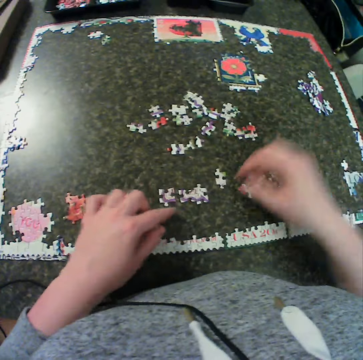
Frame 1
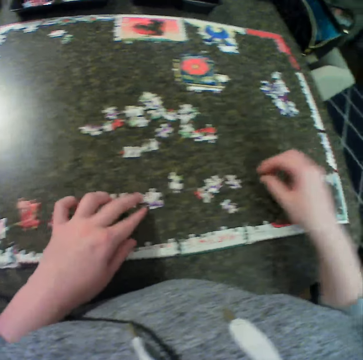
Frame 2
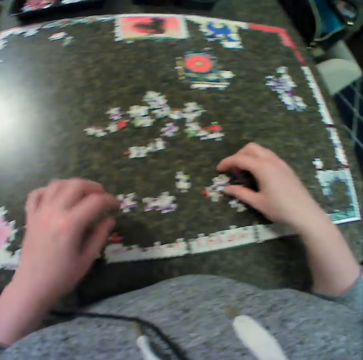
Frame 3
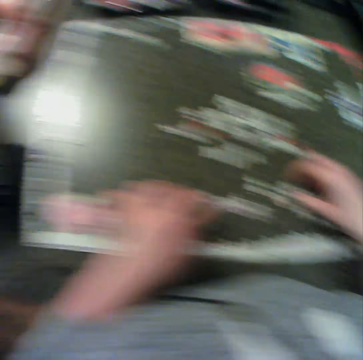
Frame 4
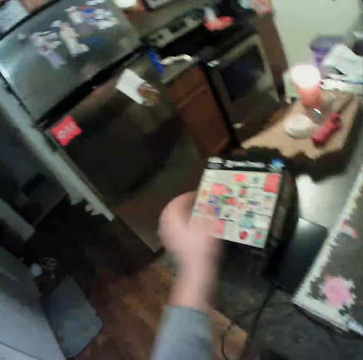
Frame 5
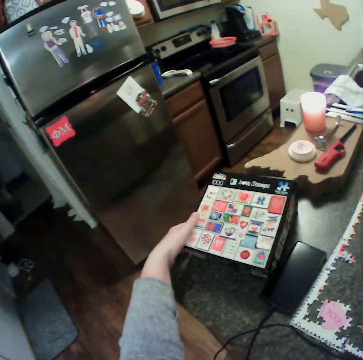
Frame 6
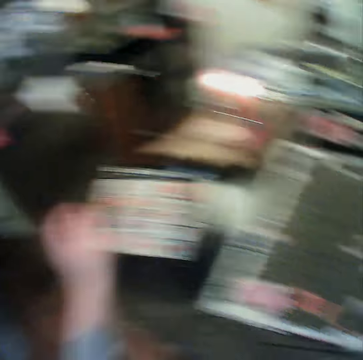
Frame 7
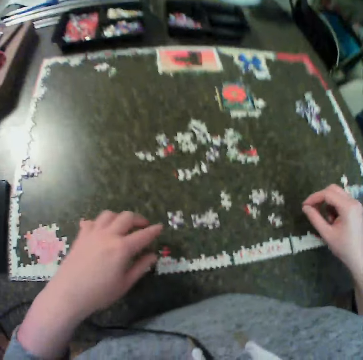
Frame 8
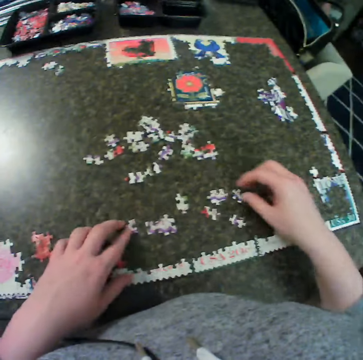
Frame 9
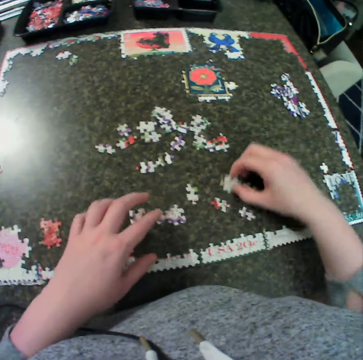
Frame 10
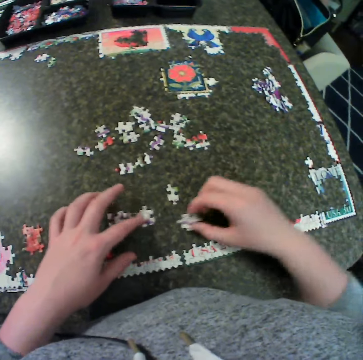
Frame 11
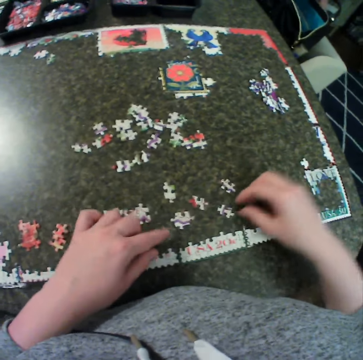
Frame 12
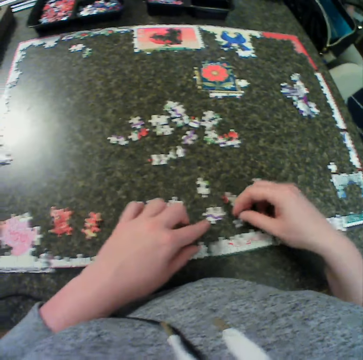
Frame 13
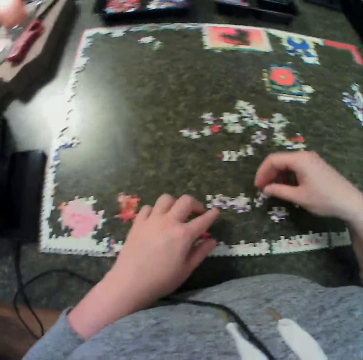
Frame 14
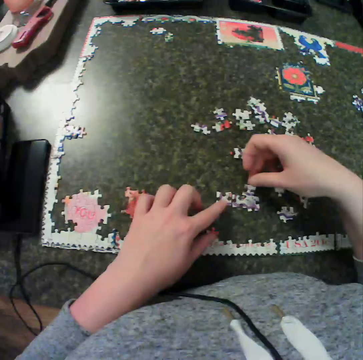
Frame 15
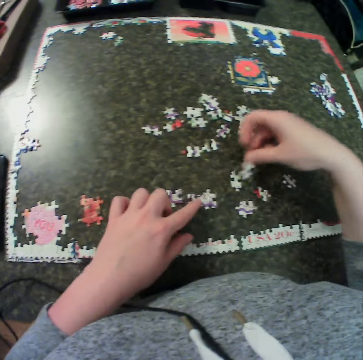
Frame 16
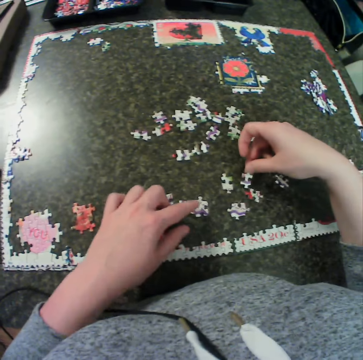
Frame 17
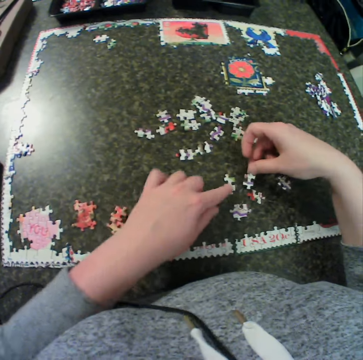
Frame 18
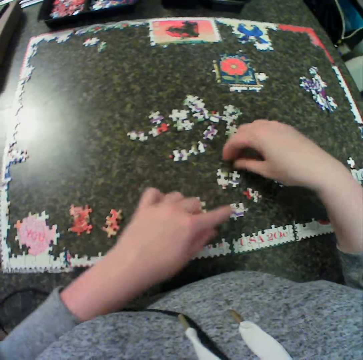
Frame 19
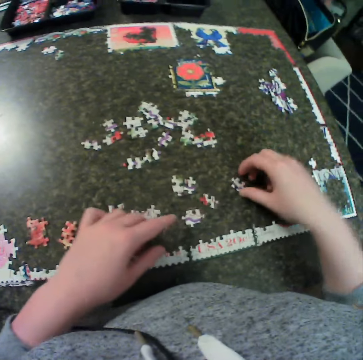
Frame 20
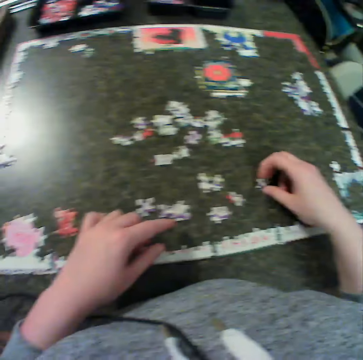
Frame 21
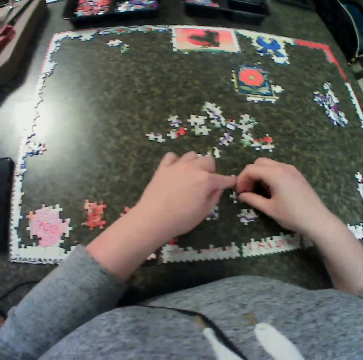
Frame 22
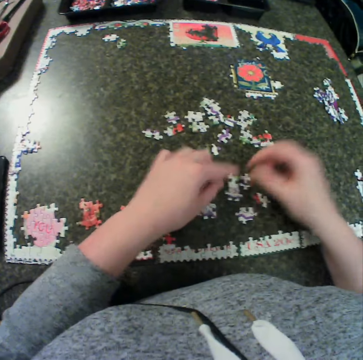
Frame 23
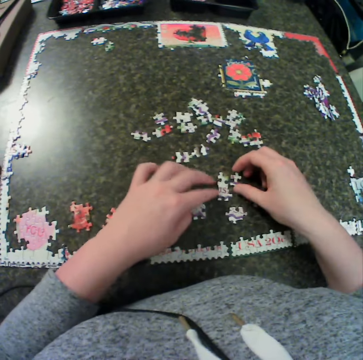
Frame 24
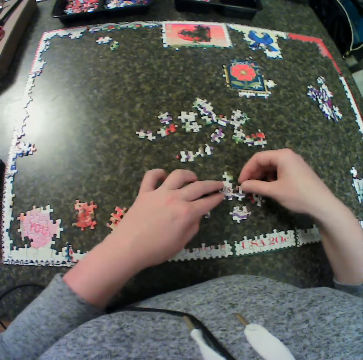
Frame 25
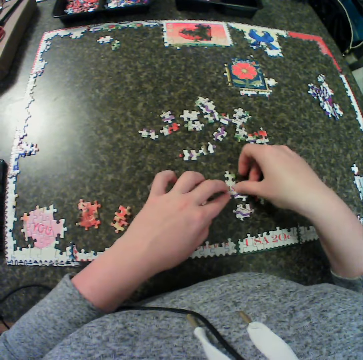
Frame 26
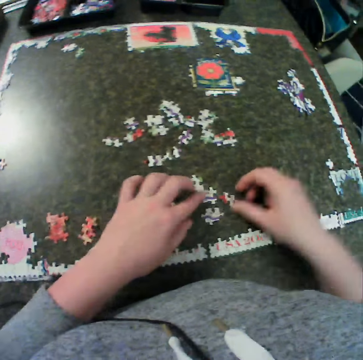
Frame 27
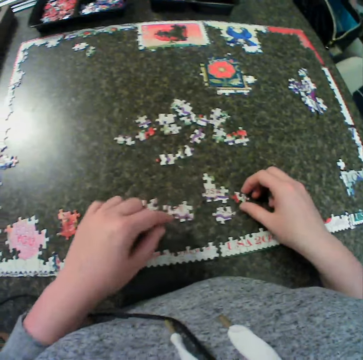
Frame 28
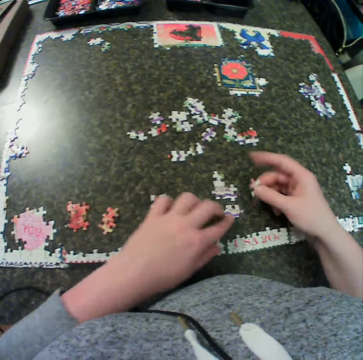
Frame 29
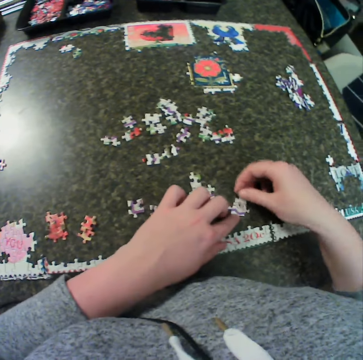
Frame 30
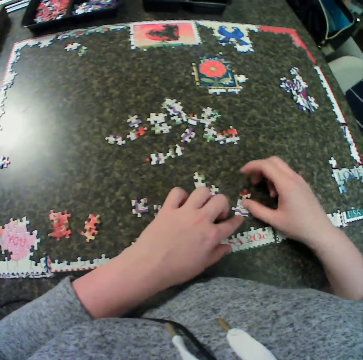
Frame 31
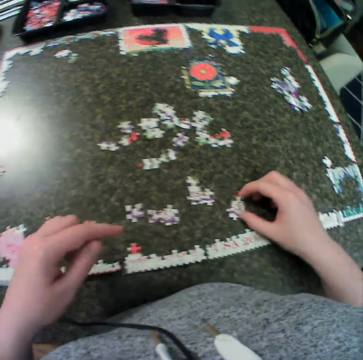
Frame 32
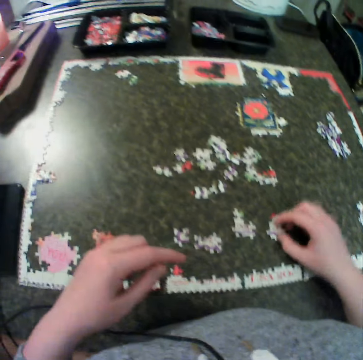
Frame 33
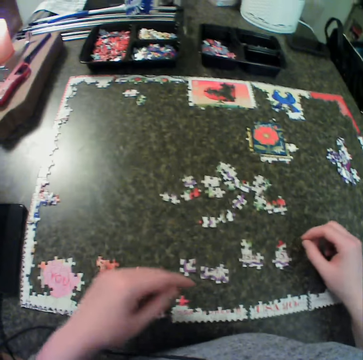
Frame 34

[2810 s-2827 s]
The camera wearer touches the craft material. They touch the craft paper. They pick a piece from the table. They put the craft material on the table. They fix the puzzle together.

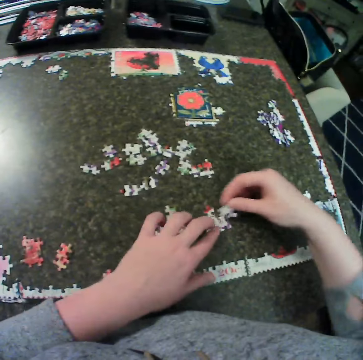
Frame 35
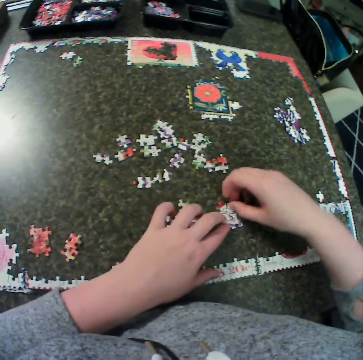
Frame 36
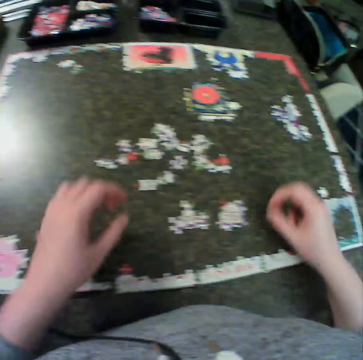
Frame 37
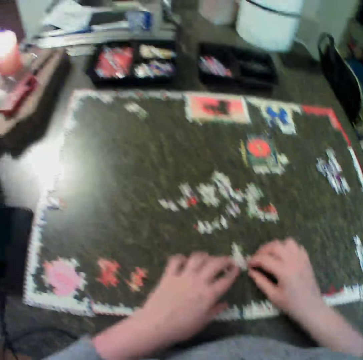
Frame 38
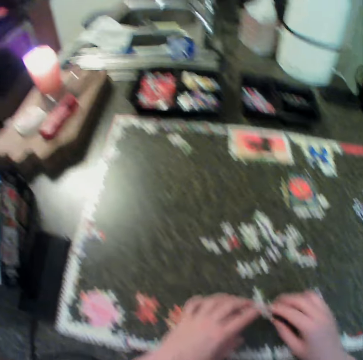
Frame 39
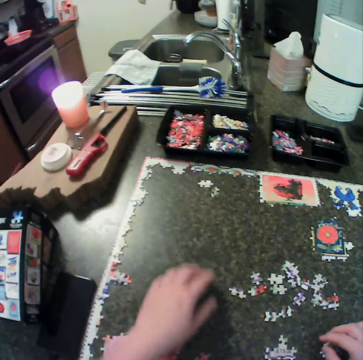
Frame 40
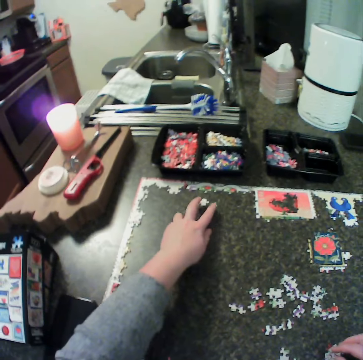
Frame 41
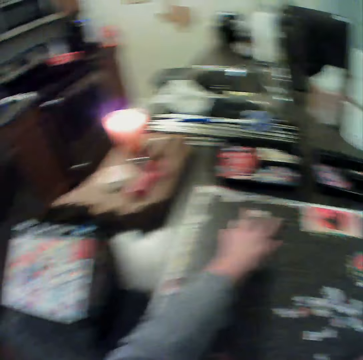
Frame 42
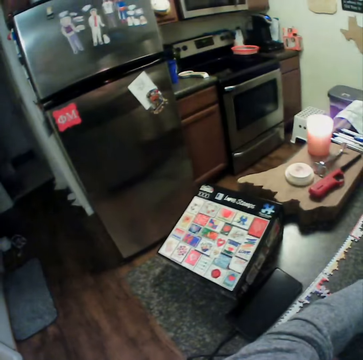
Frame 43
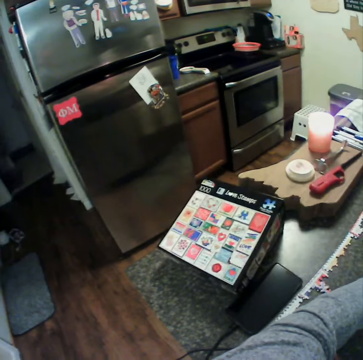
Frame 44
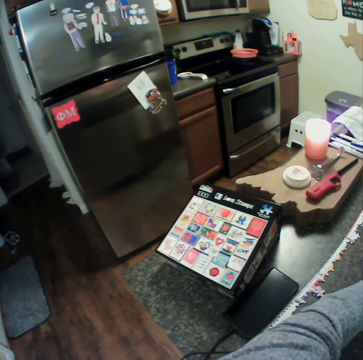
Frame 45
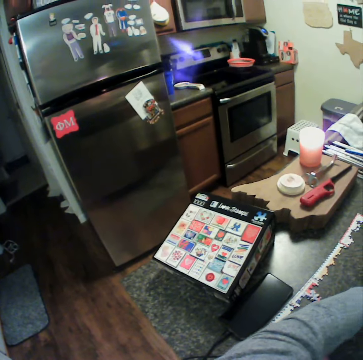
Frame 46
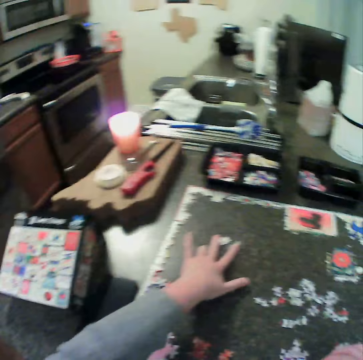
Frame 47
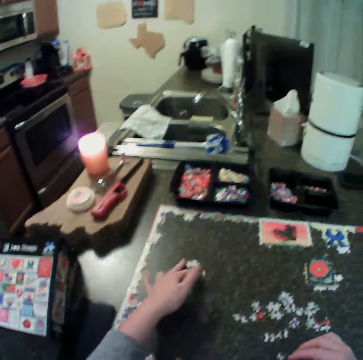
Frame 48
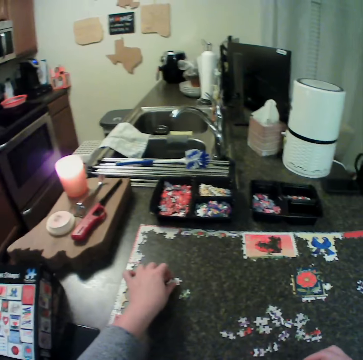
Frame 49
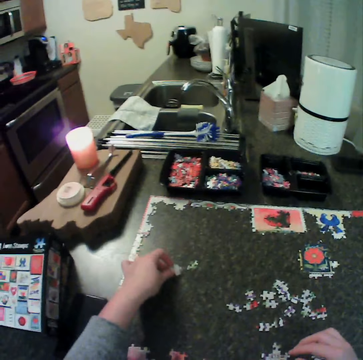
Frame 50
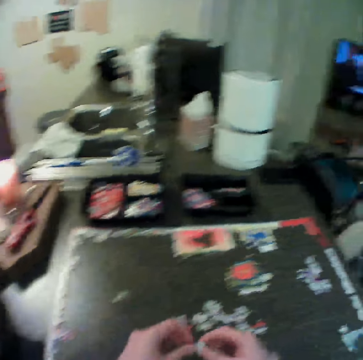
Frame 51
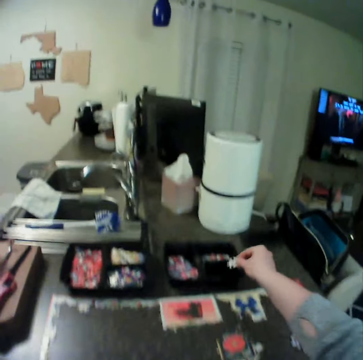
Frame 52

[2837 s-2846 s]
The camera wearer moves the craft material on the table. They touch some piece from the corner of the table. They move the craft material on the table.

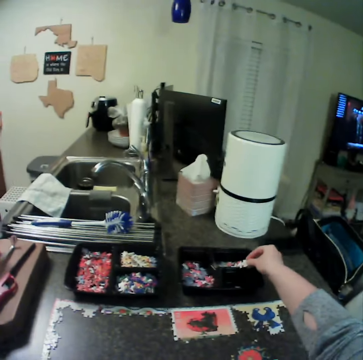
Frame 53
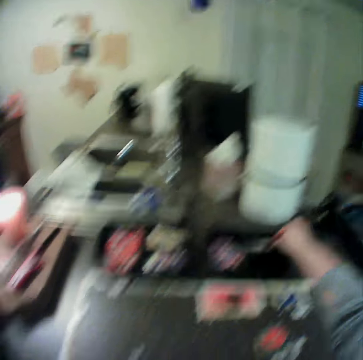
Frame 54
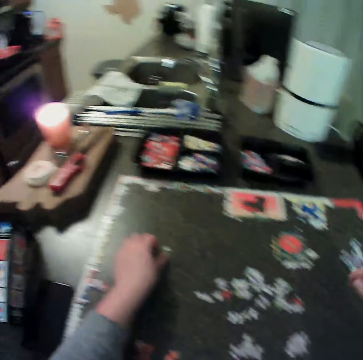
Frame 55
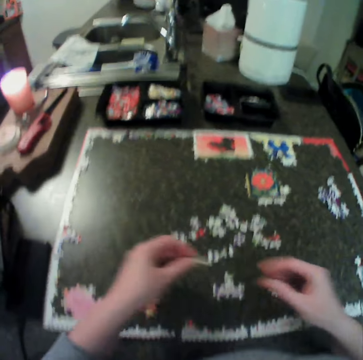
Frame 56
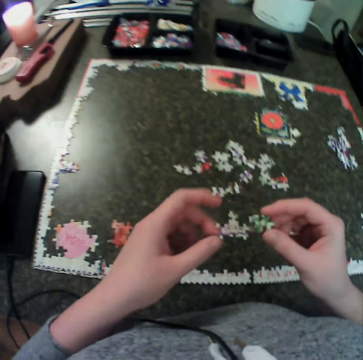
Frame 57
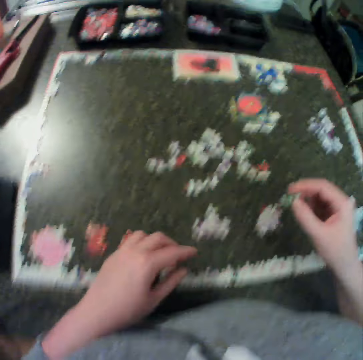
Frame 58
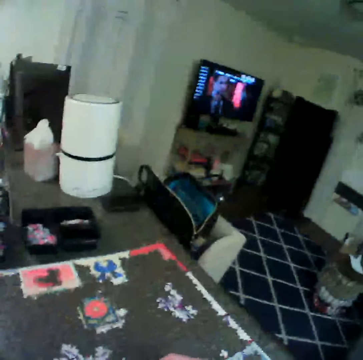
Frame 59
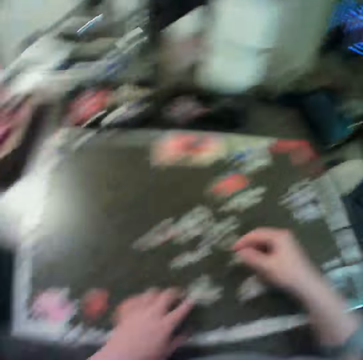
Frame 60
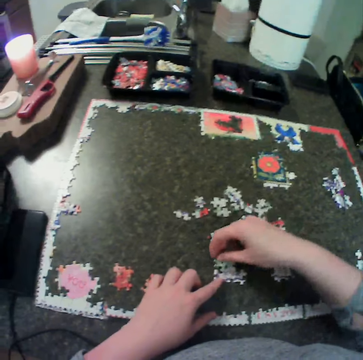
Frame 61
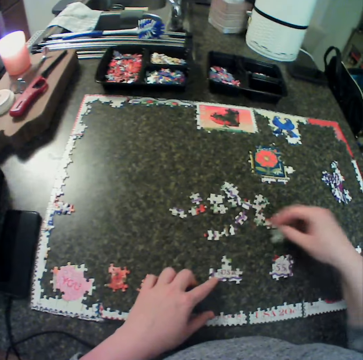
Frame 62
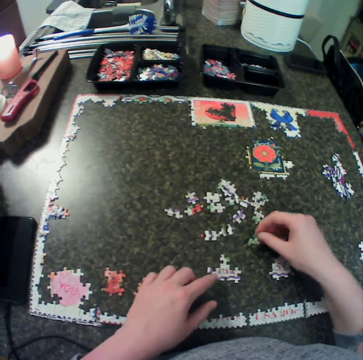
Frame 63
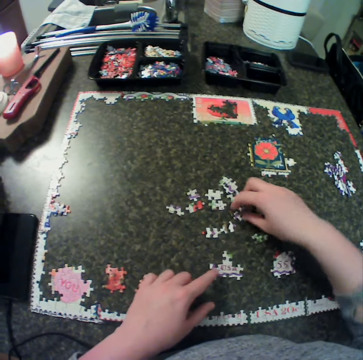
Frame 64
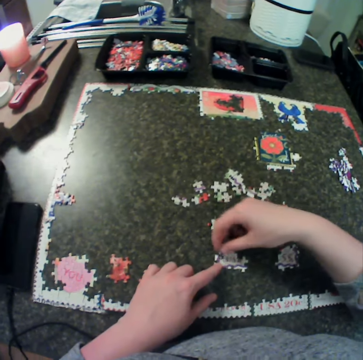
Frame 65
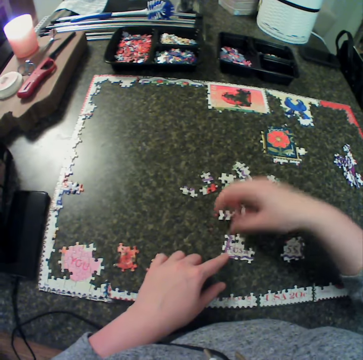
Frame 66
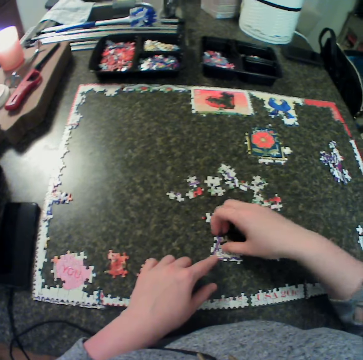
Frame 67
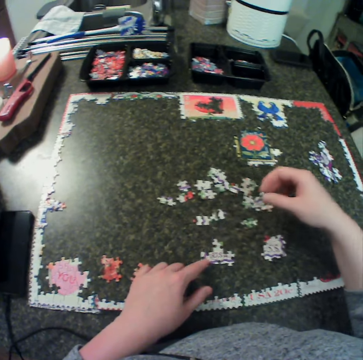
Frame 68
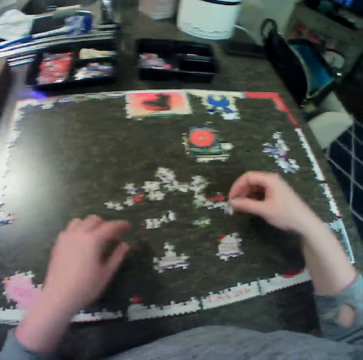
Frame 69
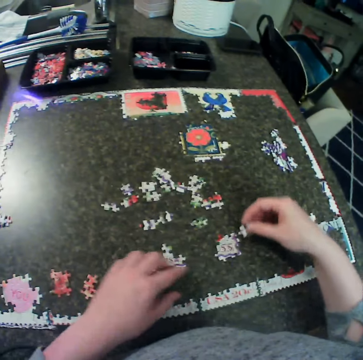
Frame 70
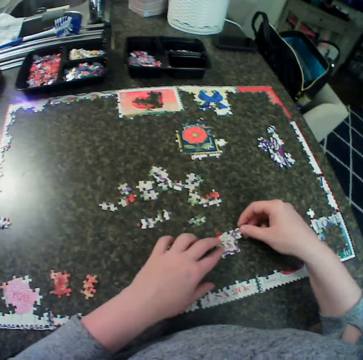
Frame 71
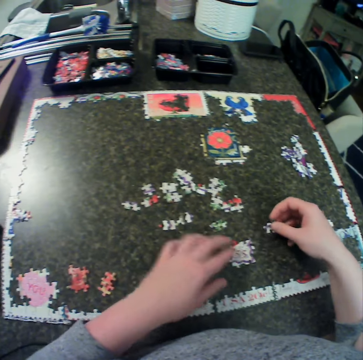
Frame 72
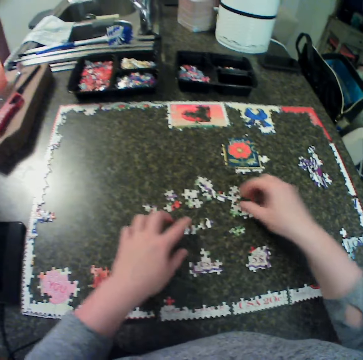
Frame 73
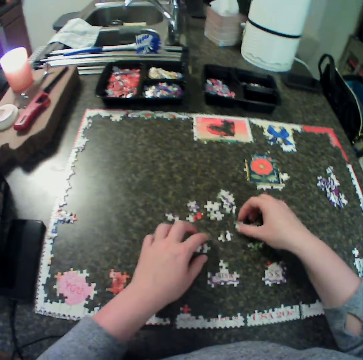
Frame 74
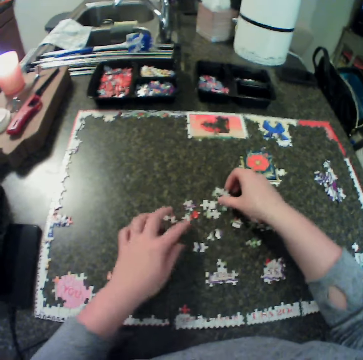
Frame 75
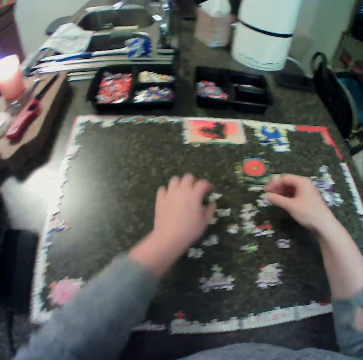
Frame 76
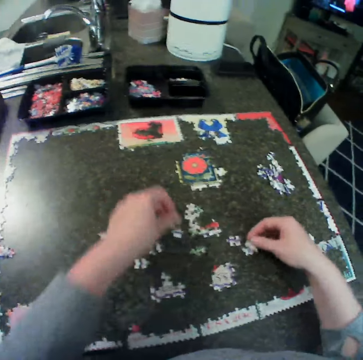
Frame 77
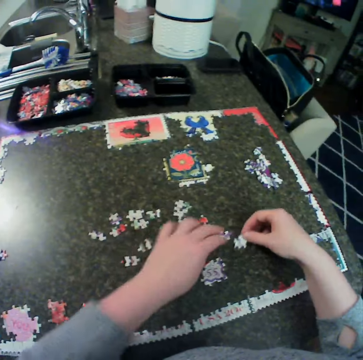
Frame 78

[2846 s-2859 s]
The camera wearer puts the craft material on the tin. They hold the craft material. They fix the craft material. They put the craft material on the table. They pick up a piece from the table.
